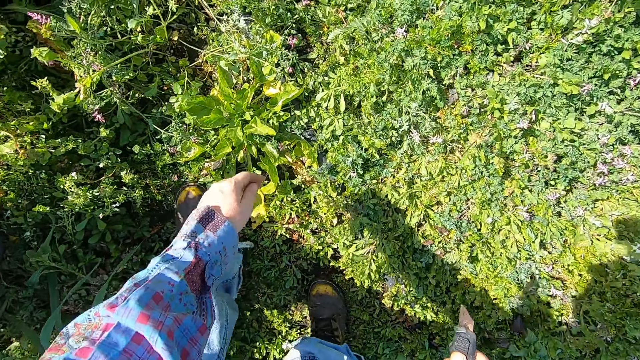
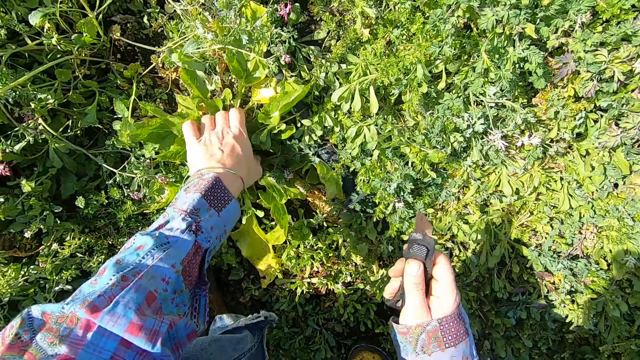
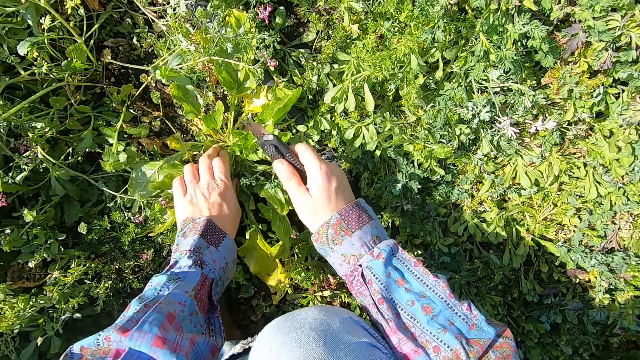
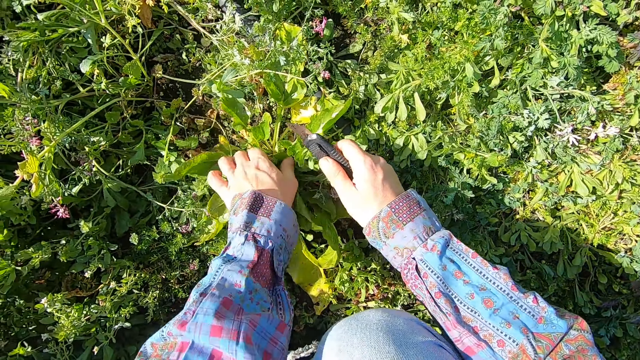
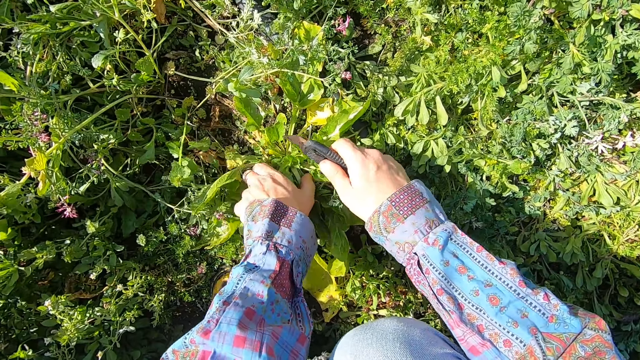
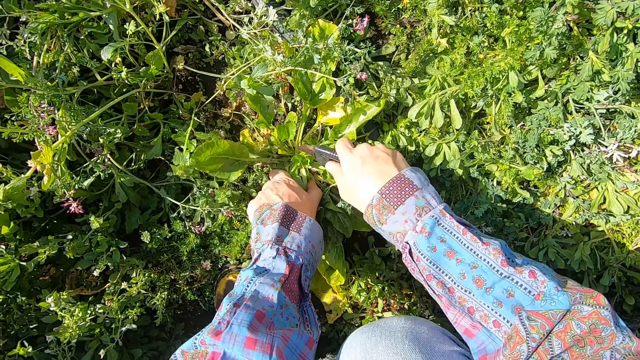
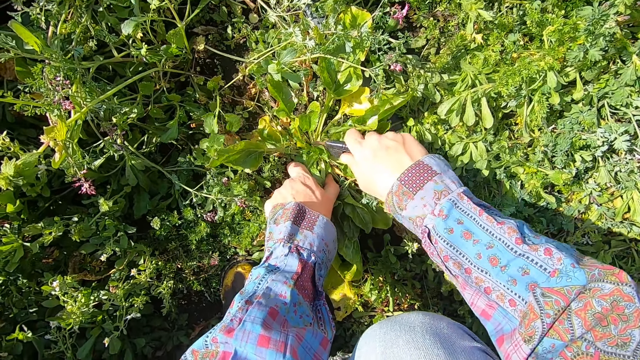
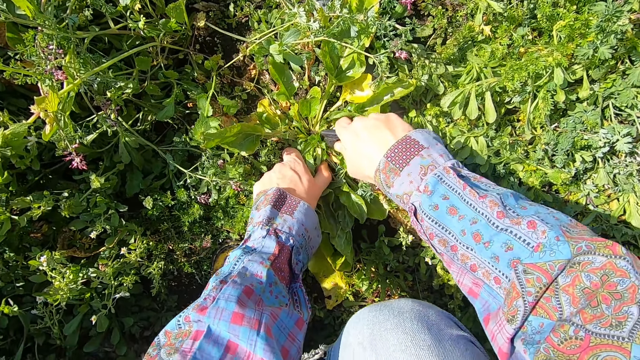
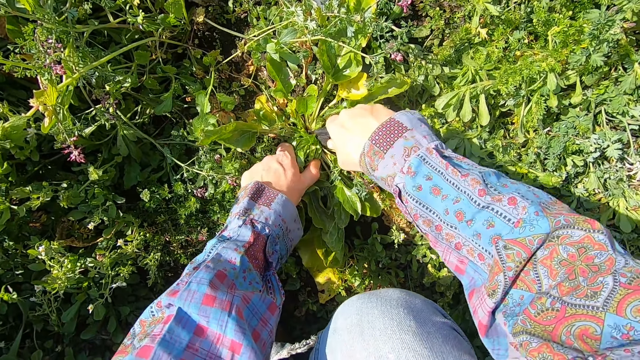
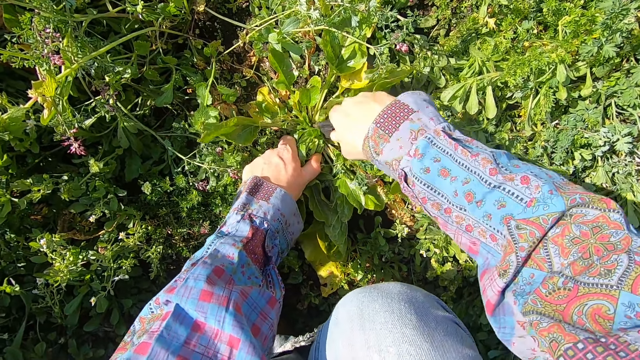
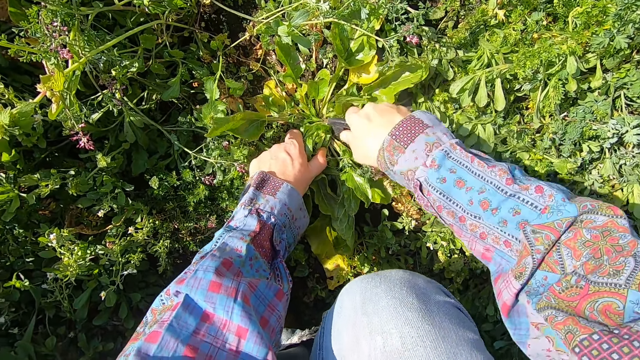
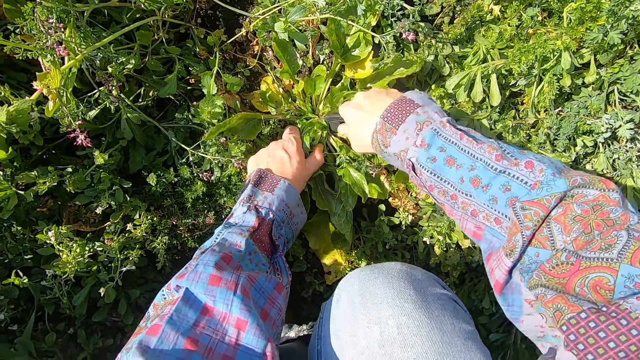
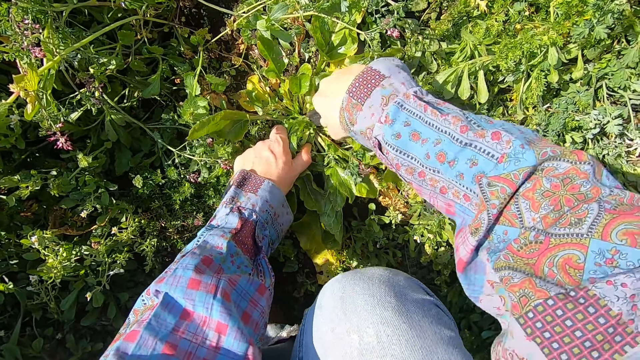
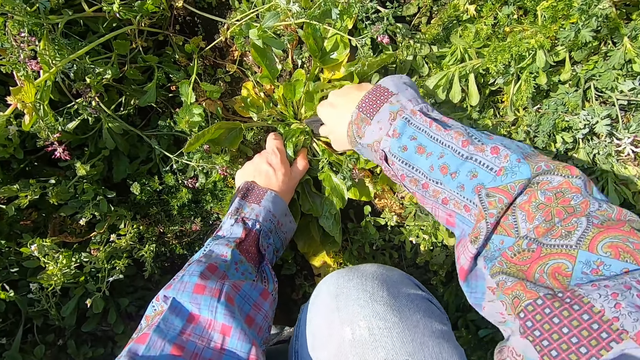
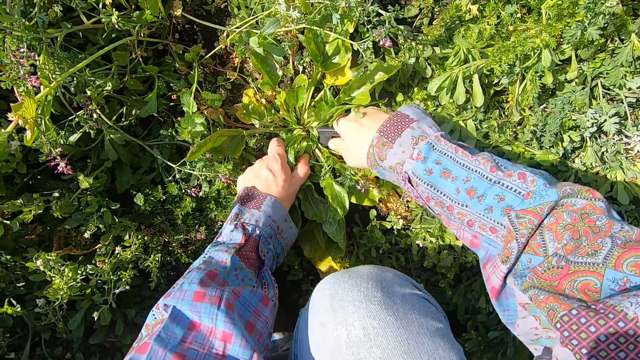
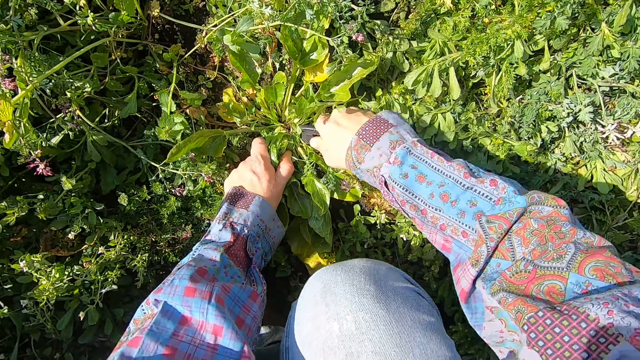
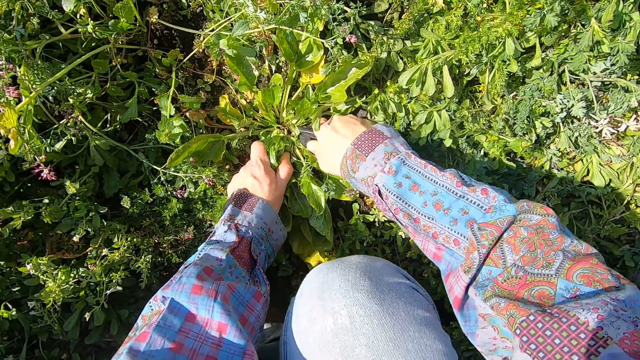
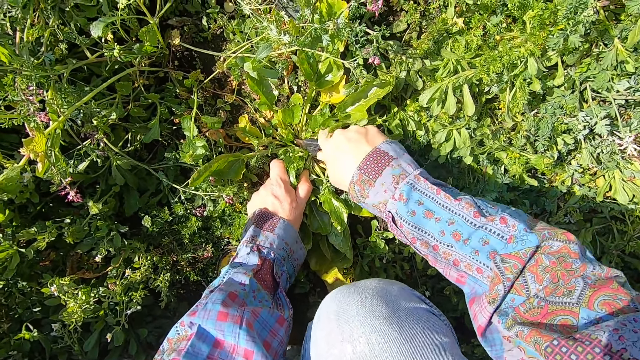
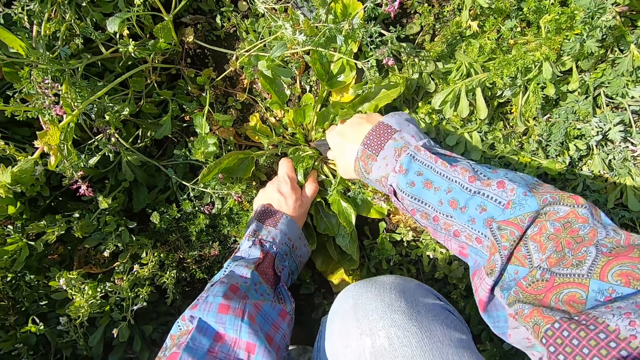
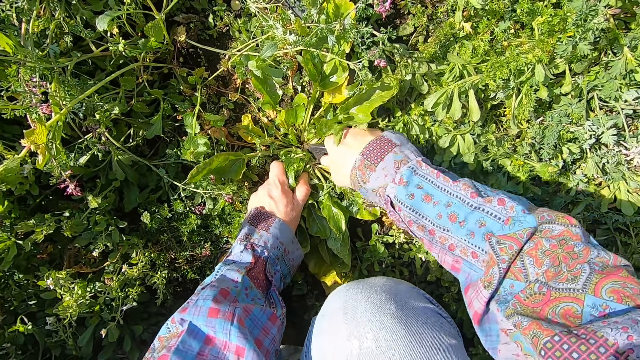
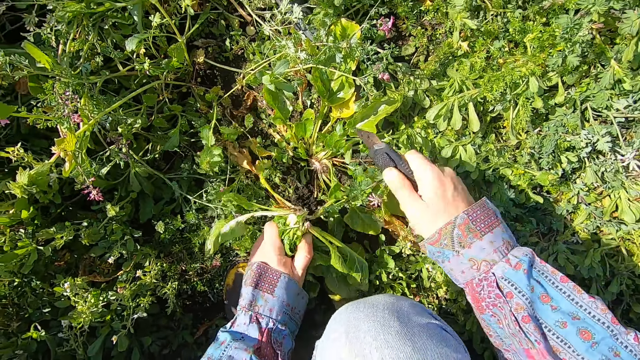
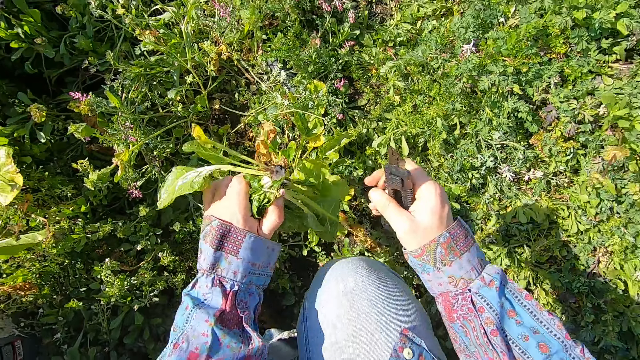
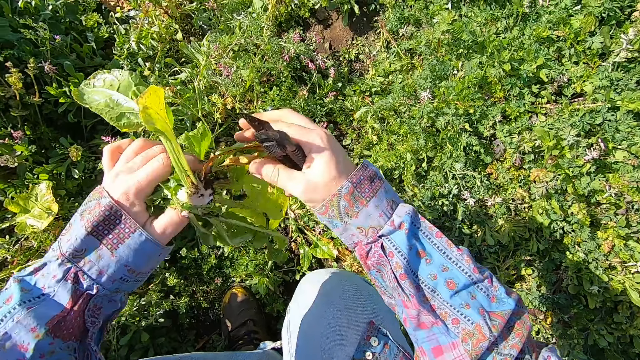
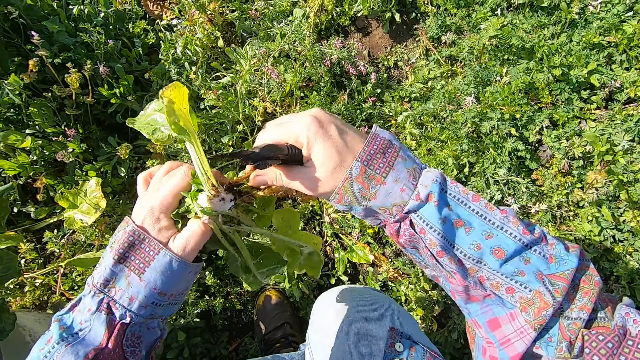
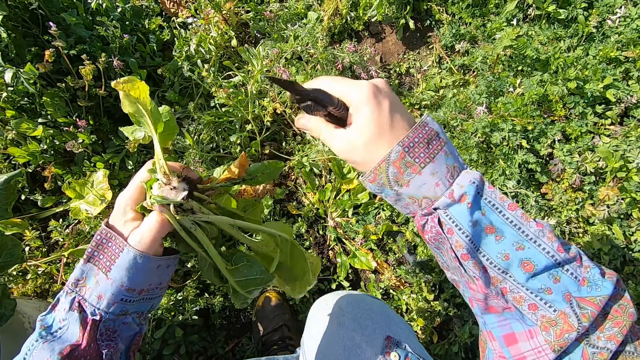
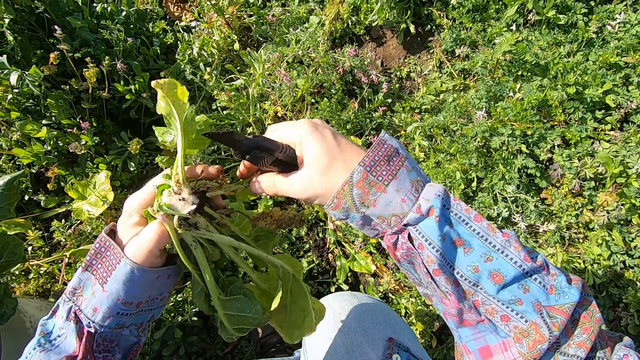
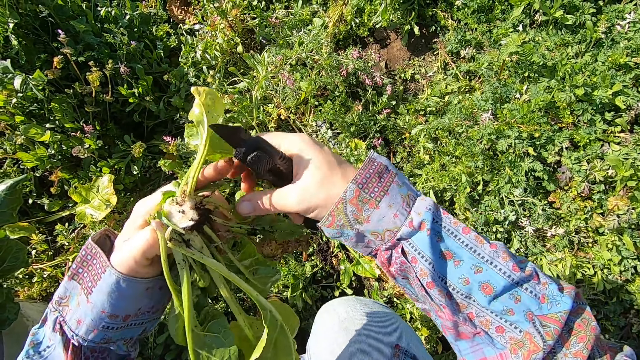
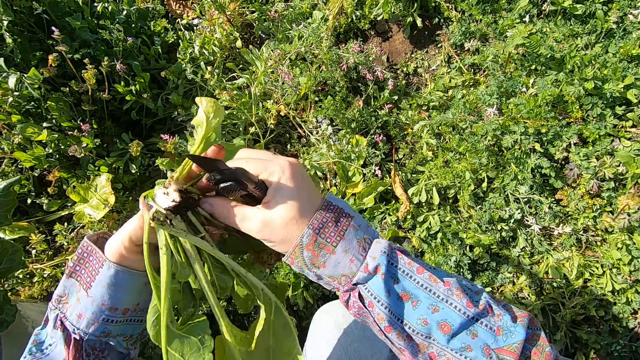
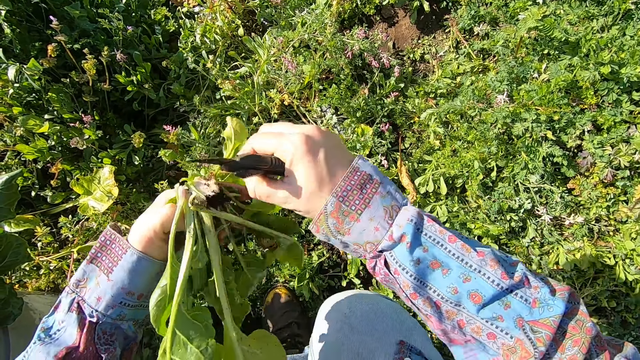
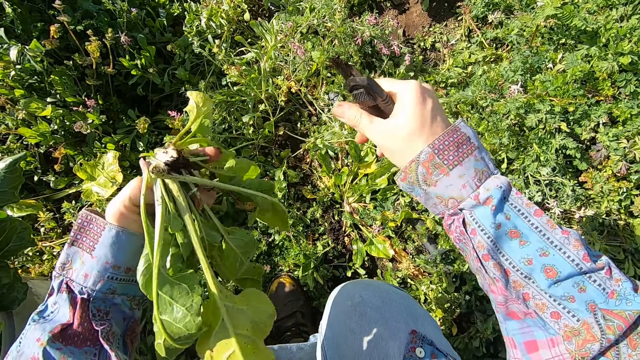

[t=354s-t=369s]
The camera wearer cuts a chard with the cutter. He removes the chard with his left hand. He breaks away bad branches from the chard with his right hand. He throws the unwanted leaf away.

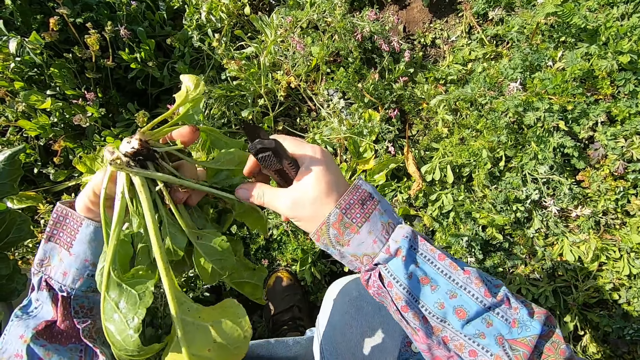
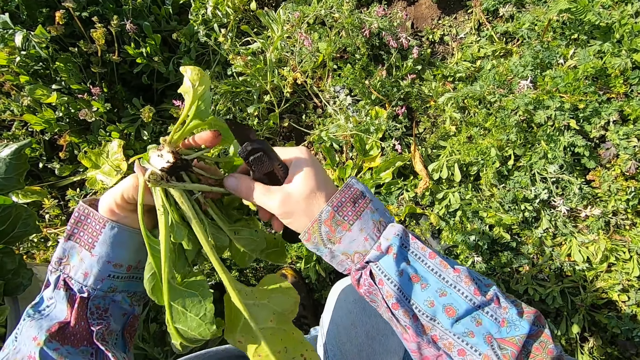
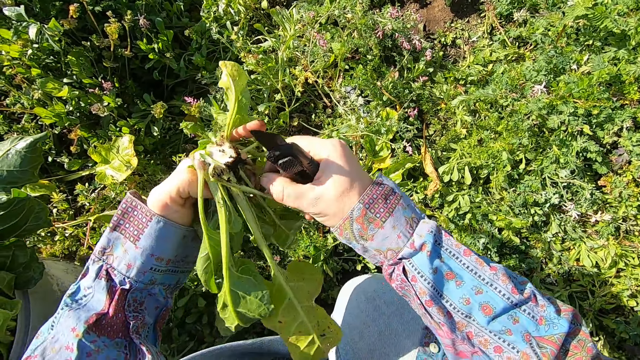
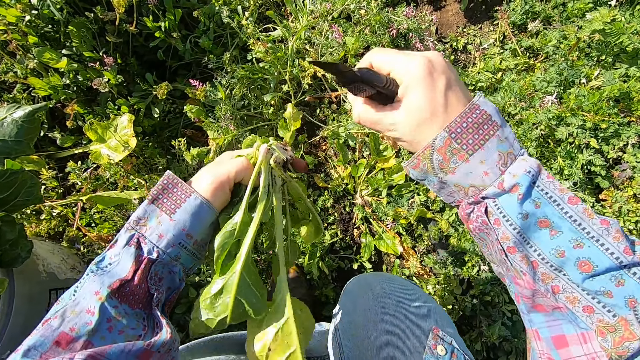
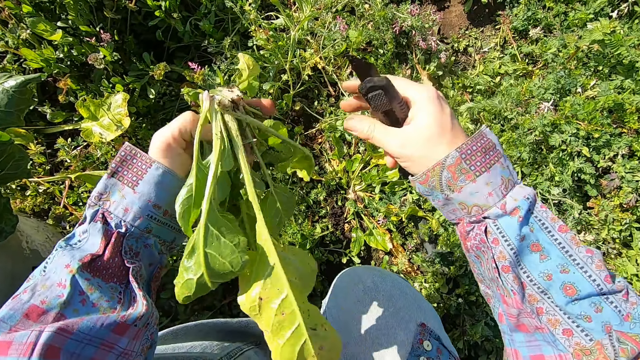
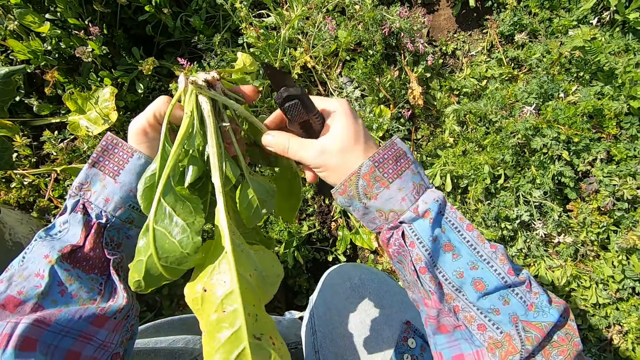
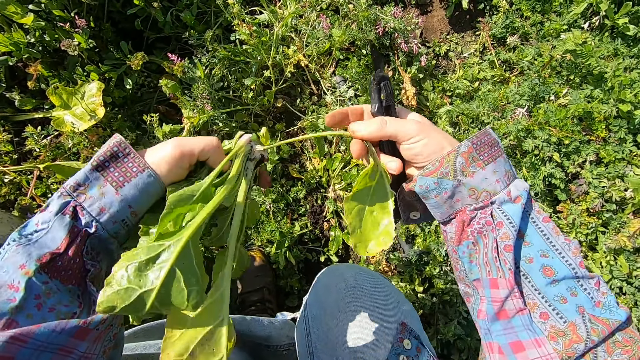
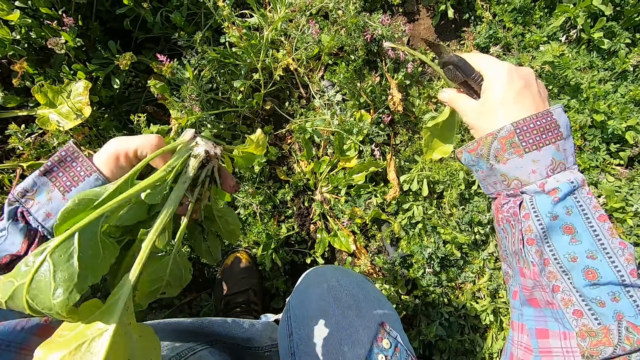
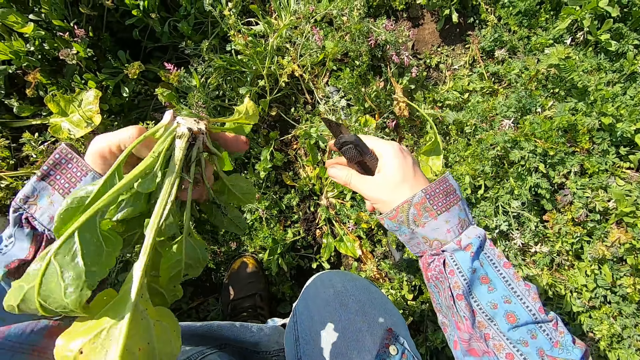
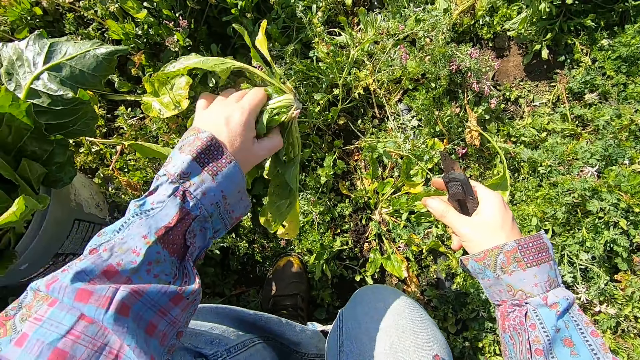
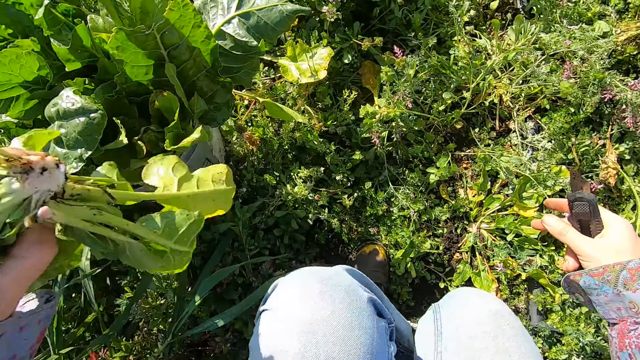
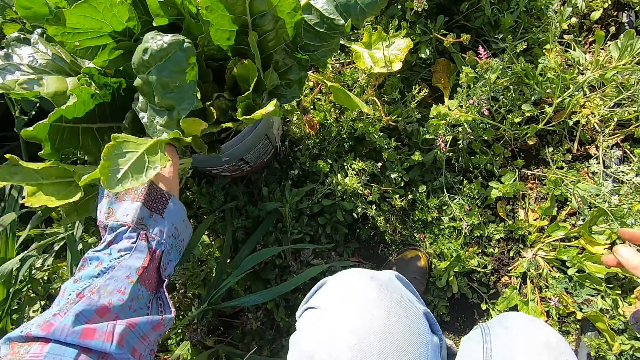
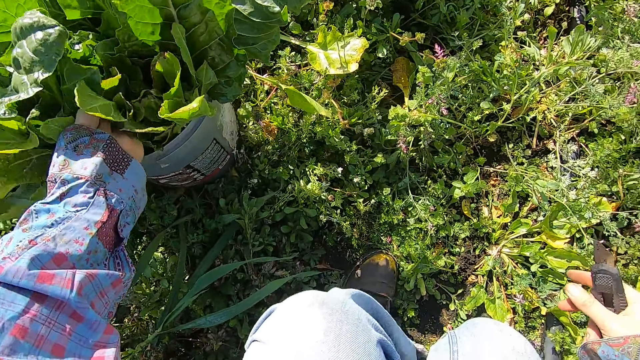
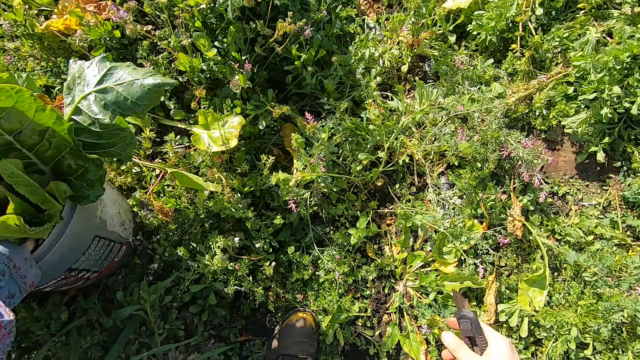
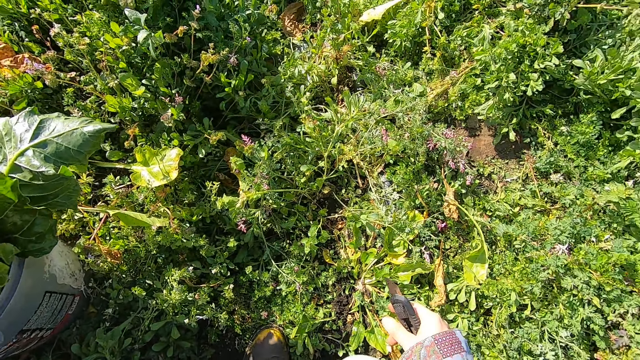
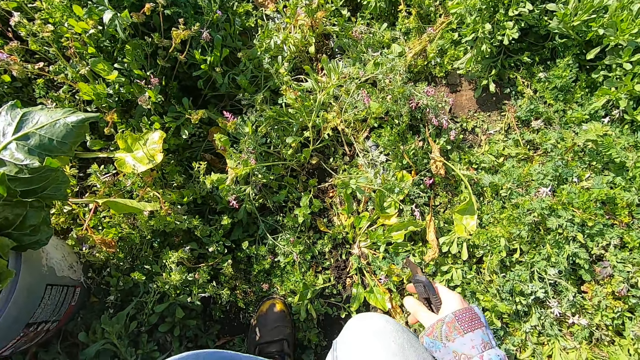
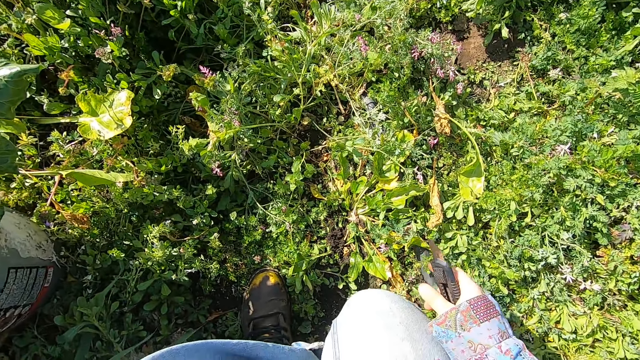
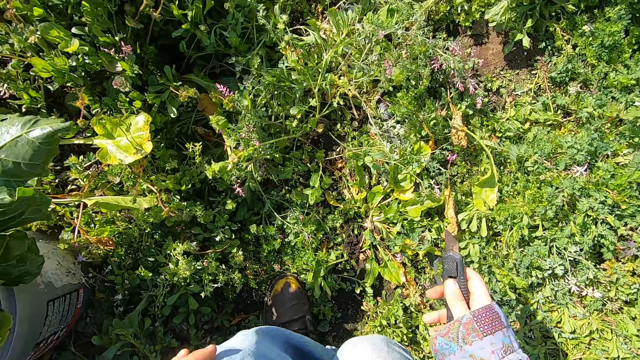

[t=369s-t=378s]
The camera wearer puts the chard into the bucket.
